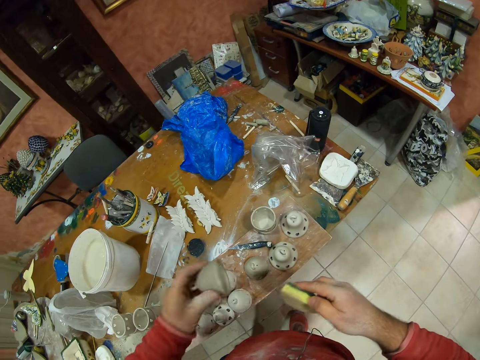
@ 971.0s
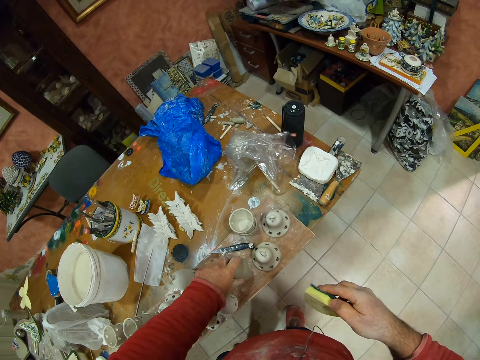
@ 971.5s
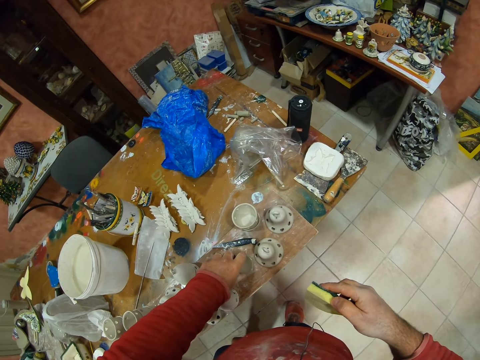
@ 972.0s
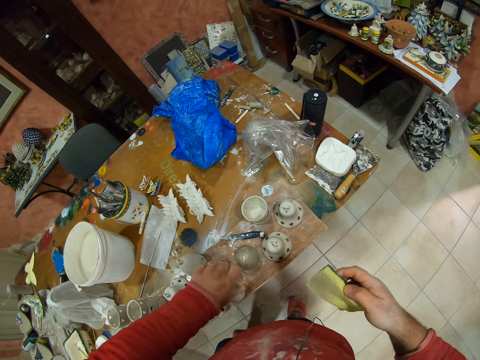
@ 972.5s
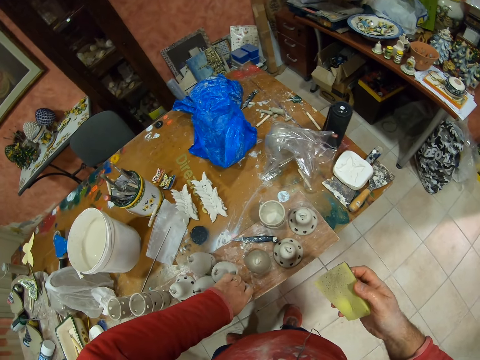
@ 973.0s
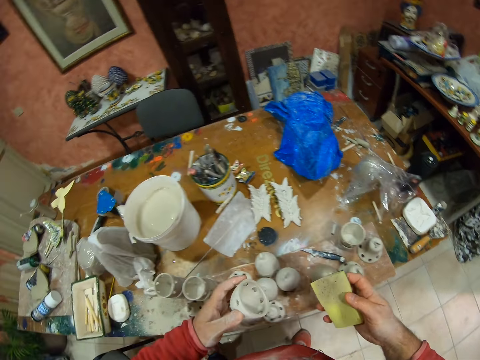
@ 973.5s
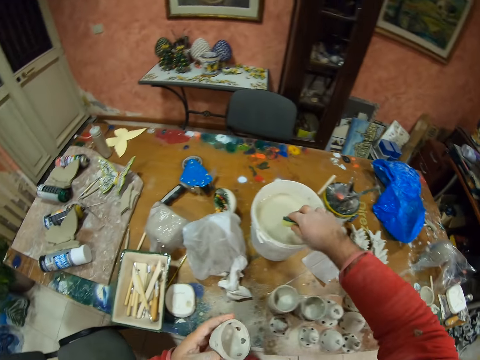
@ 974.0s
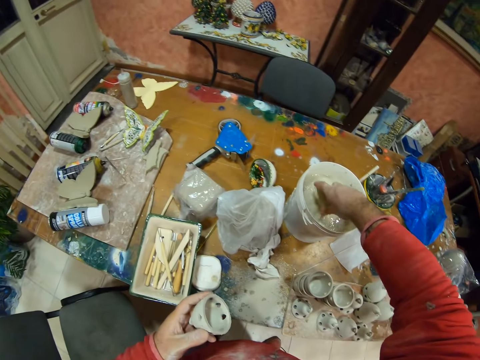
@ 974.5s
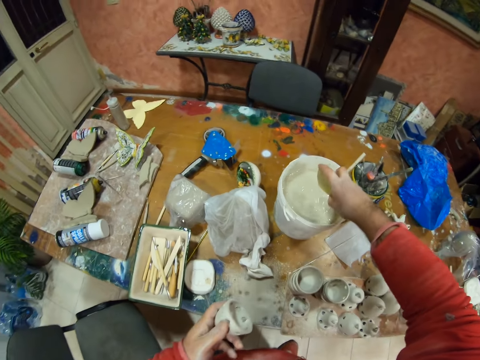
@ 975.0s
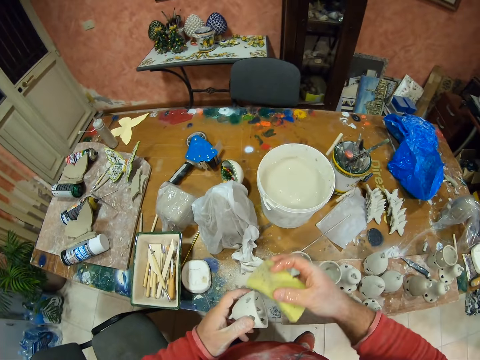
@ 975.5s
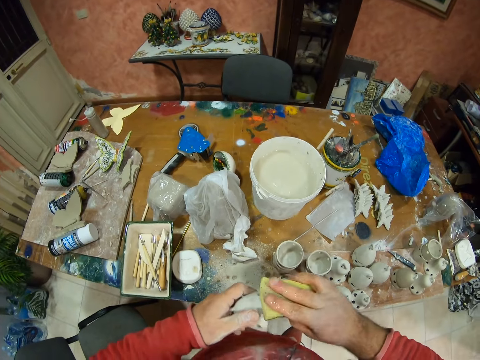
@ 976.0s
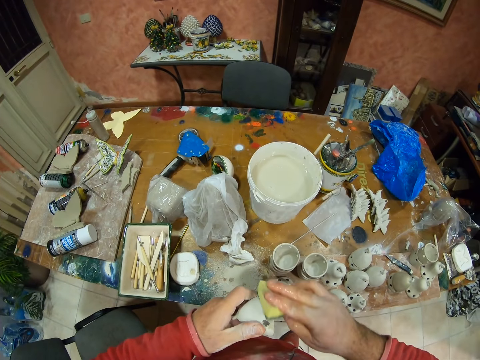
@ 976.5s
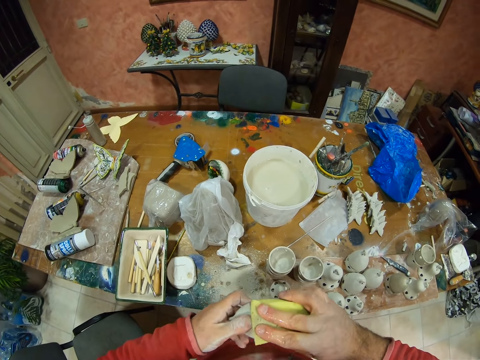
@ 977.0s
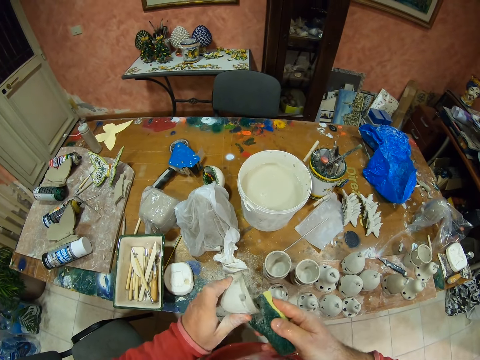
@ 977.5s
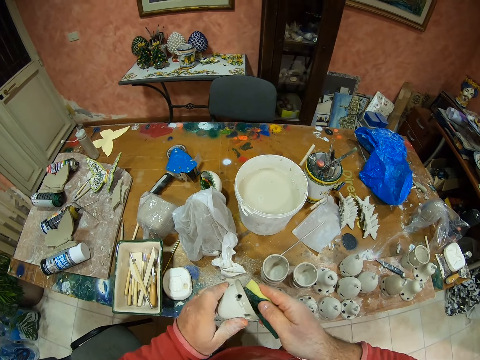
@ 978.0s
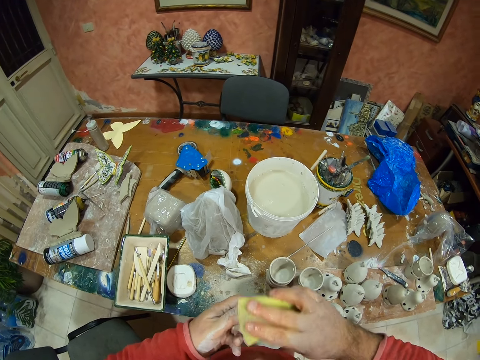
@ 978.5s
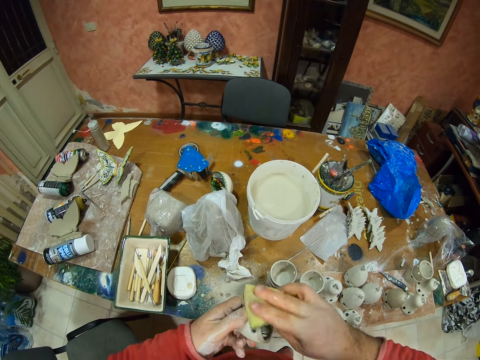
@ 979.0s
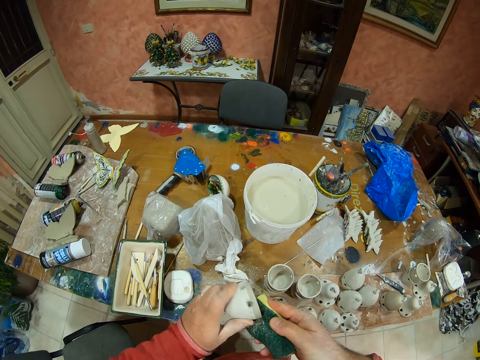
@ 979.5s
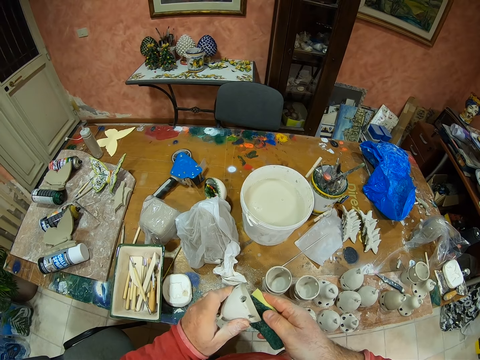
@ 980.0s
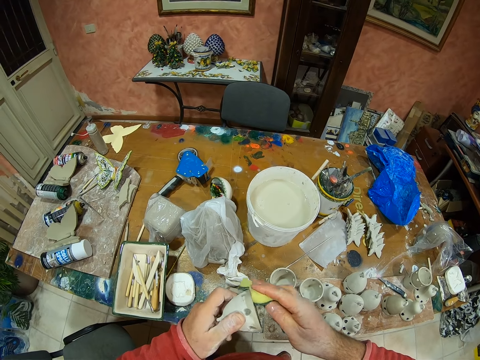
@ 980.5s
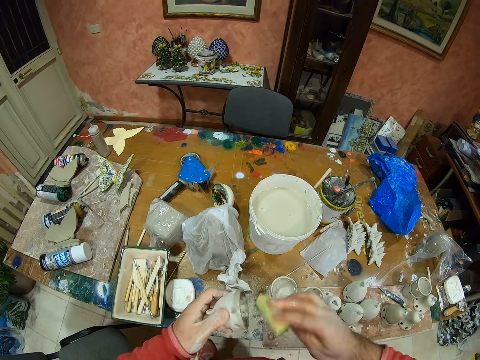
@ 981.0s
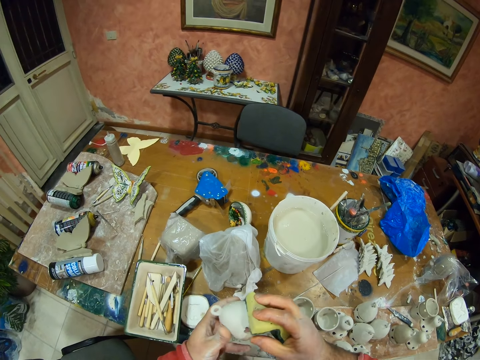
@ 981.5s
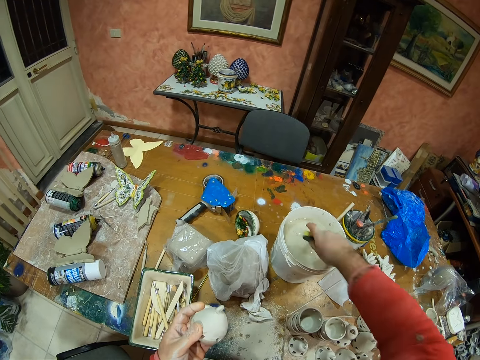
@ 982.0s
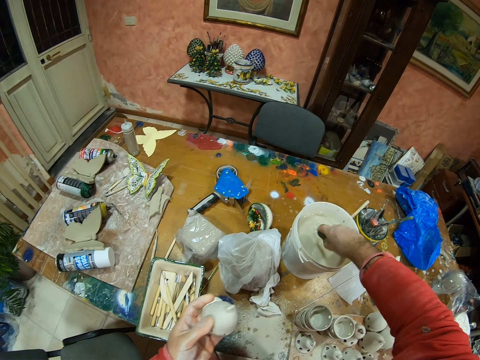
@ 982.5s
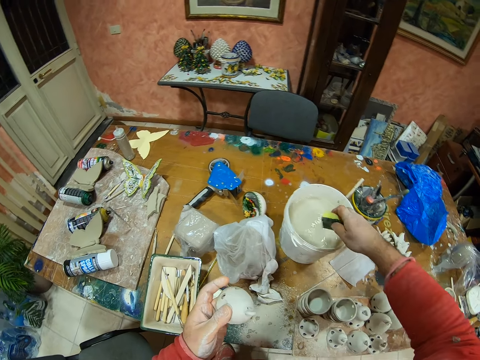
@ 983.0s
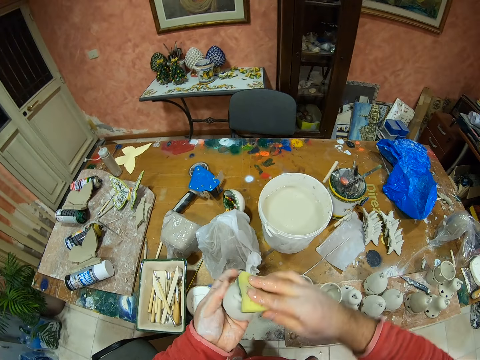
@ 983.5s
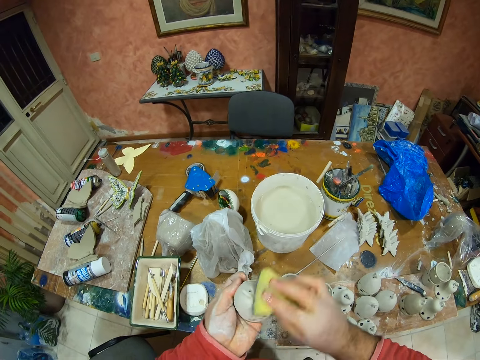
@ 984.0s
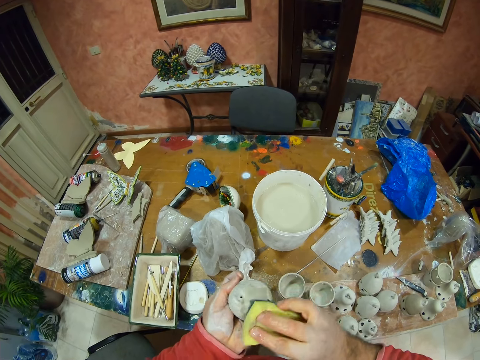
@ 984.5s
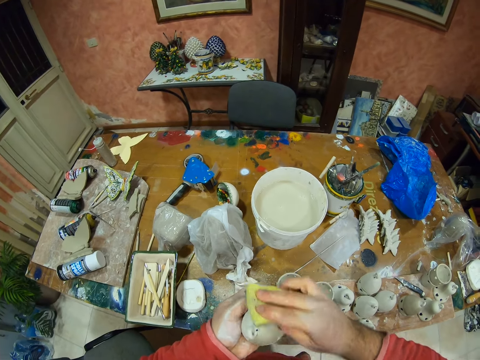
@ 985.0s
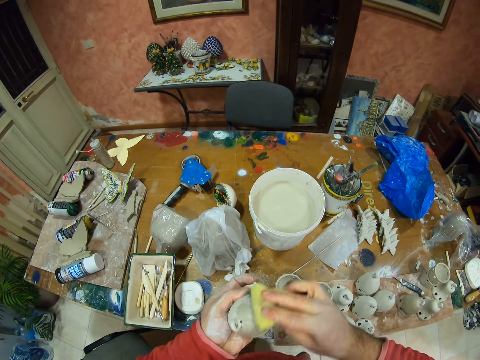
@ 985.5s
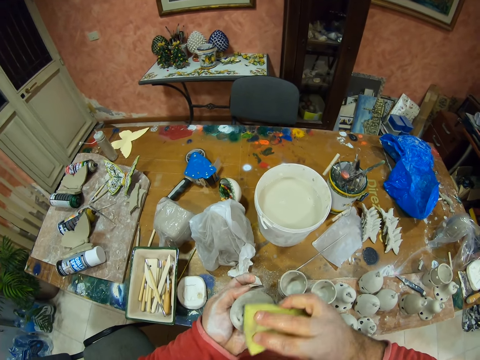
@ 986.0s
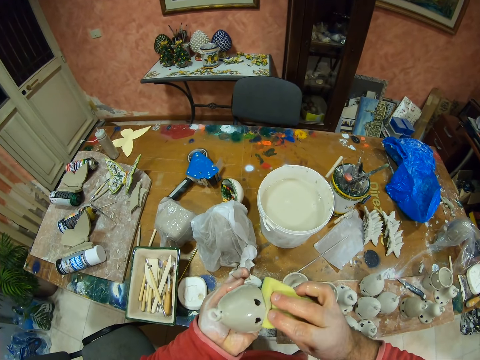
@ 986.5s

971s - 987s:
The camera wearer places the pottery on the table. They pick up the pottery from the table. They dip the sponge on the water bucket. They squeeze water from the sponge. They wipe the pottery with the sponge. They dip the sponge on the water bucket. They squeeze water from the sponge. They wipe the pottery with the sponge.

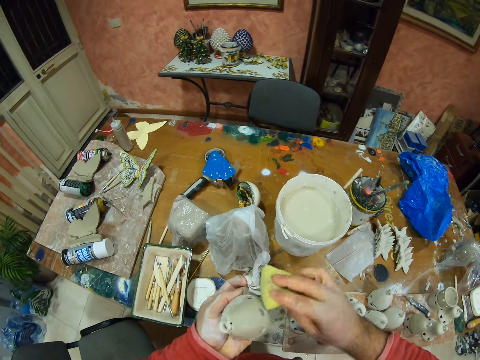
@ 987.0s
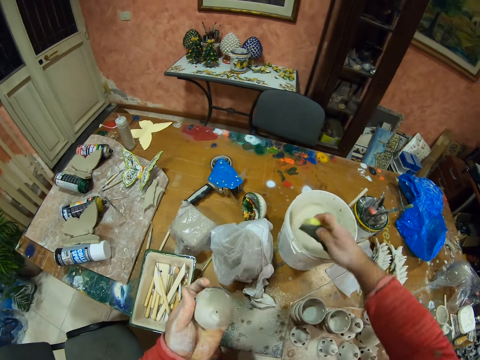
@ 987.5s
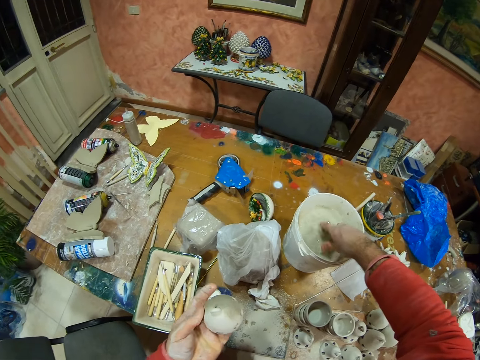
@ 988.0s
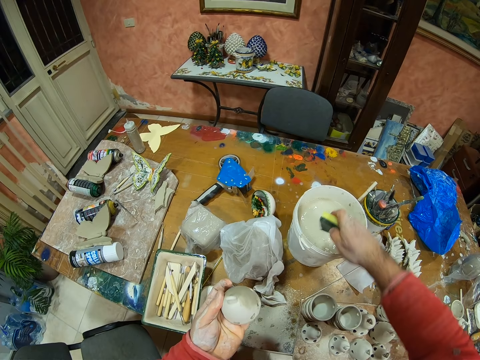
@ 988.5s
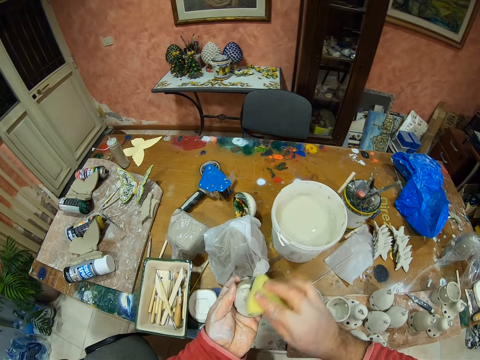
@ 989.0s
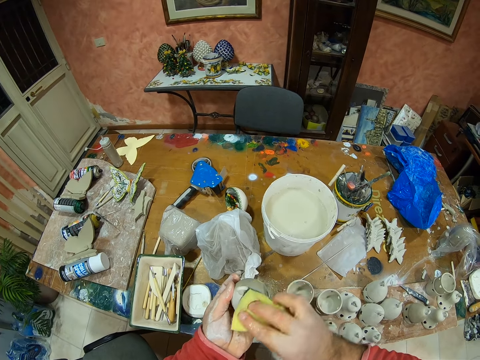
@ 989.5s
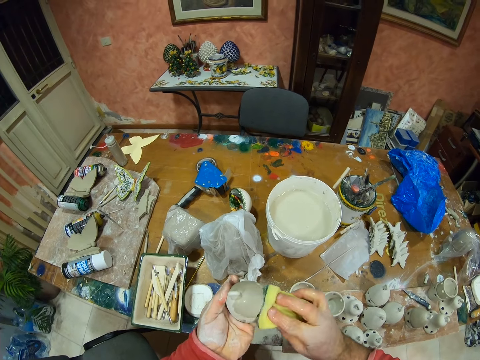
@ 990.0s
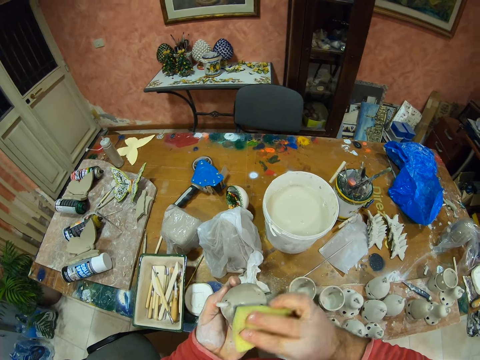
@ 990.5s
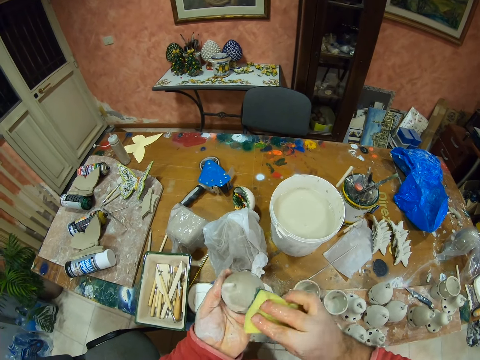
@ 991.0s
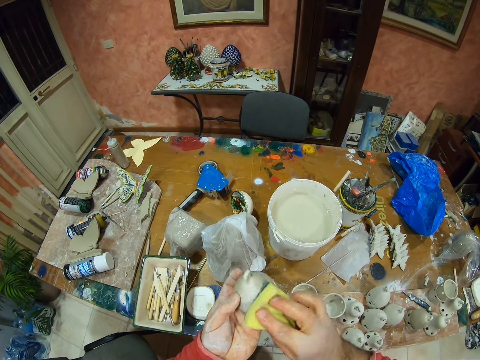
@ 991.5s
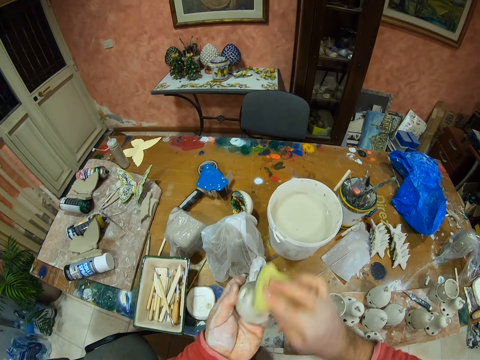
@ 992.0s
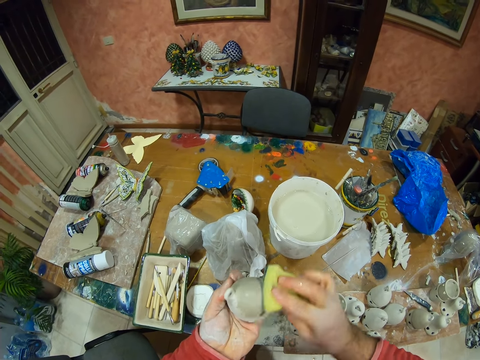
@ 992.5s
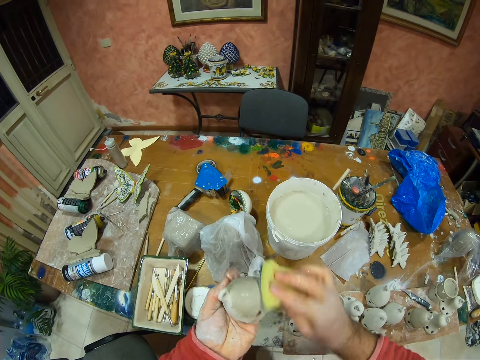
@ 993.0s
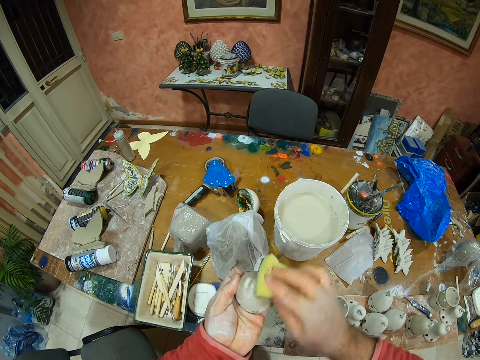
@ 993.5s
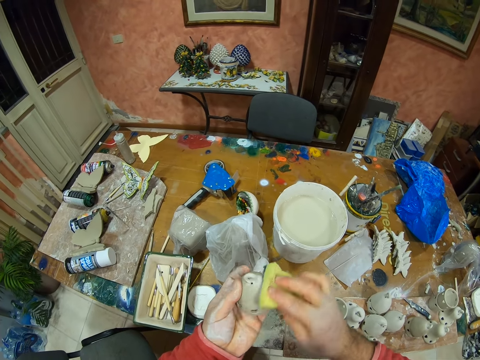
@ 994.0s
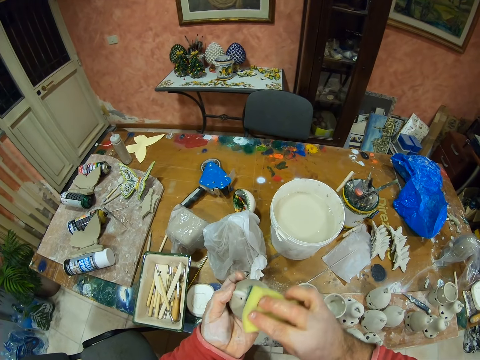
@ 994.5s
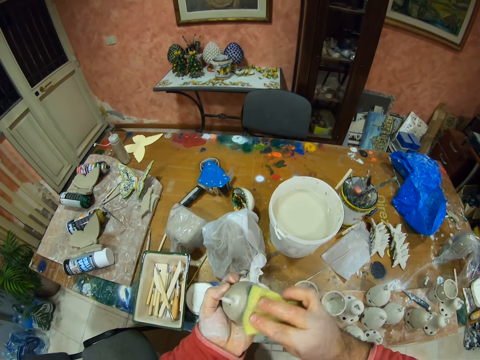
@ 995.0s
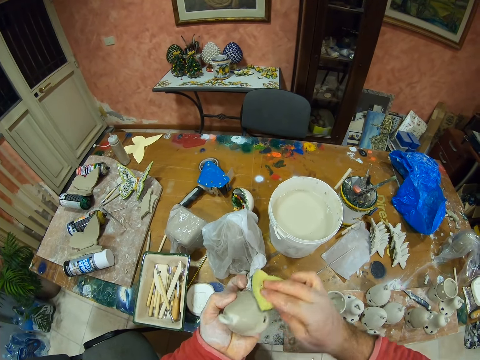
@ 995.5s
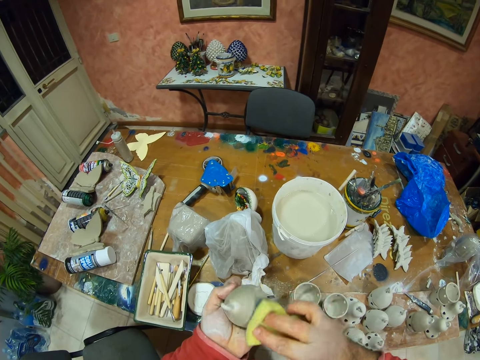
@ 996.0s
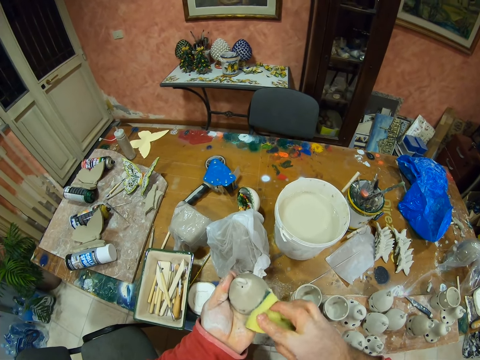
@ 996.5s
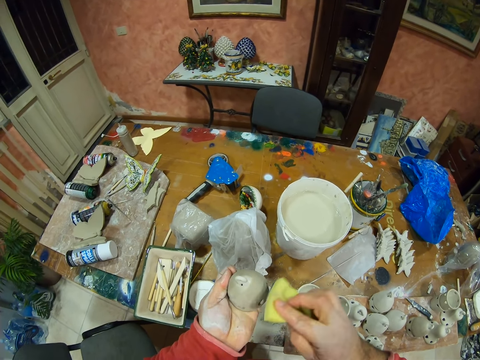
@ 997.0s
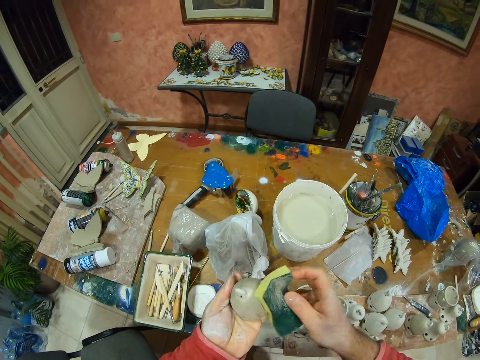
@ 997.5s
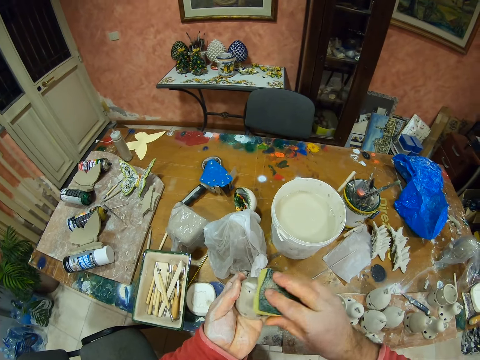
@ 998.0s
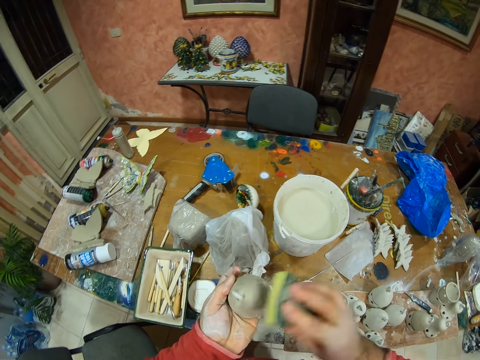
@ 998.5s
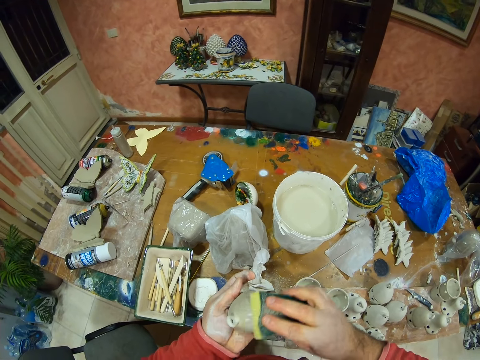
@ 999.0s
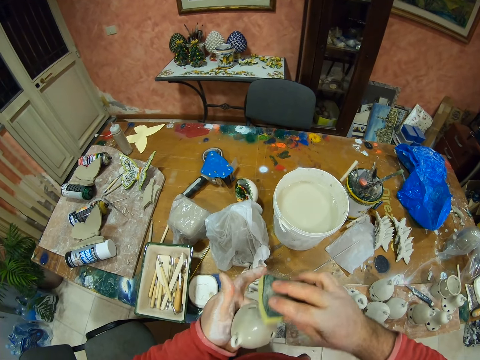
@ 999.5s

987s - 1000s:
The camera wearer dips the sponge on the water bucket. They squeeze water from the sponge. They wipe the pottery with the sponge.
